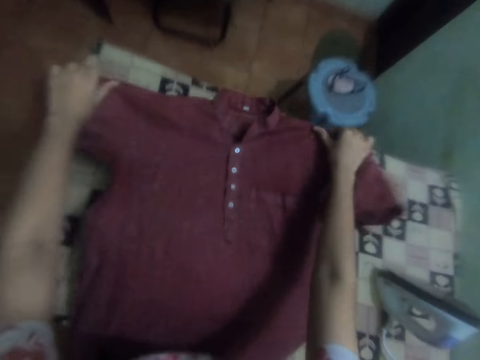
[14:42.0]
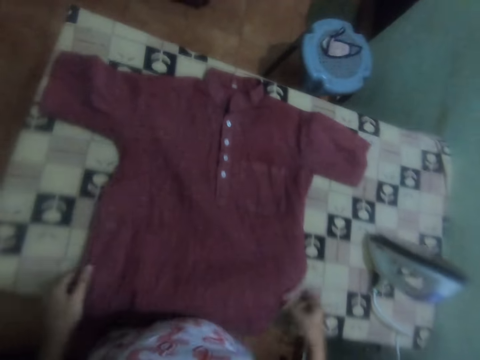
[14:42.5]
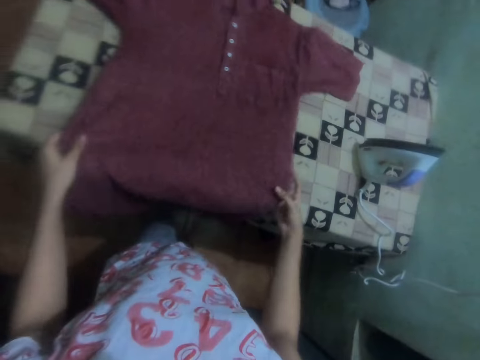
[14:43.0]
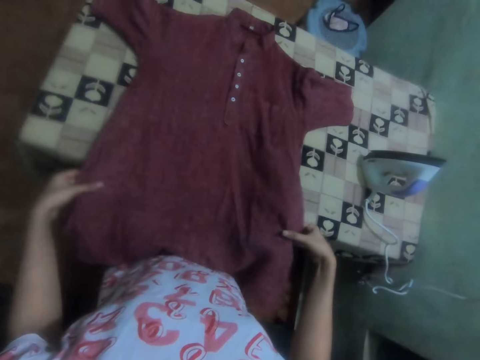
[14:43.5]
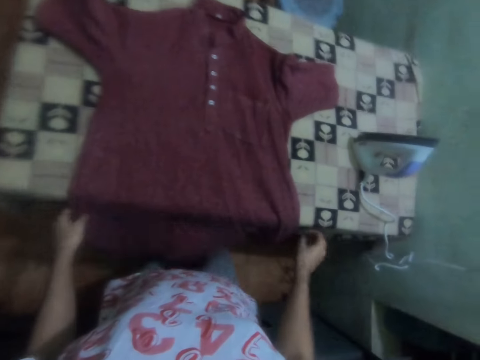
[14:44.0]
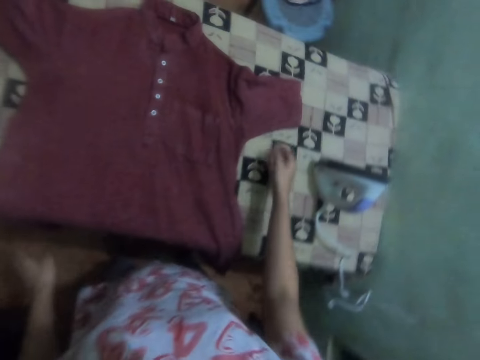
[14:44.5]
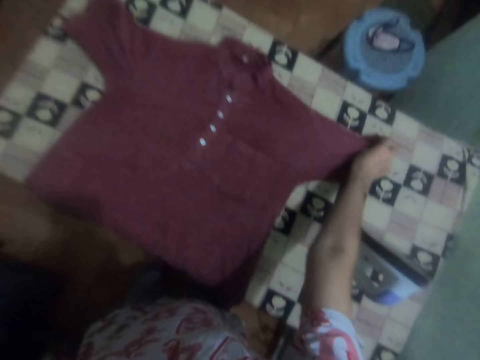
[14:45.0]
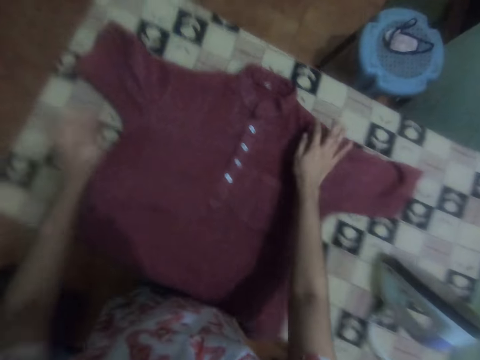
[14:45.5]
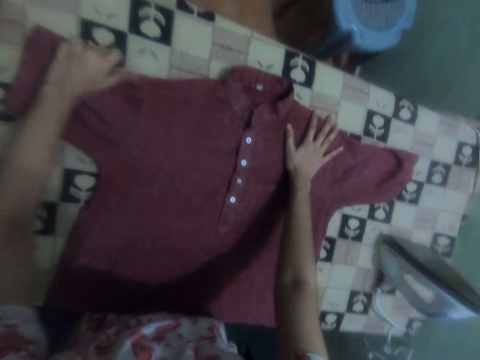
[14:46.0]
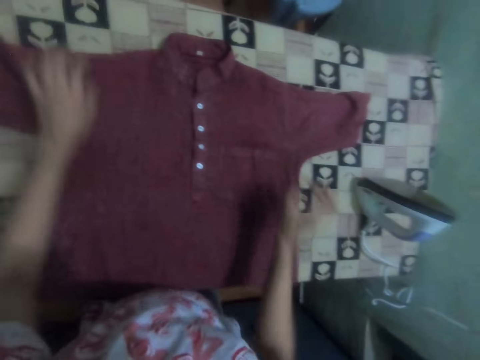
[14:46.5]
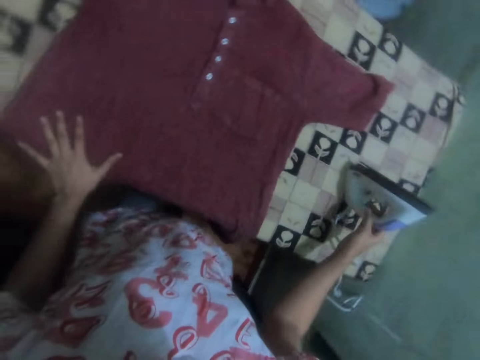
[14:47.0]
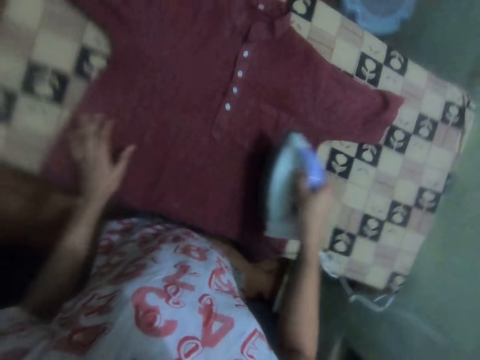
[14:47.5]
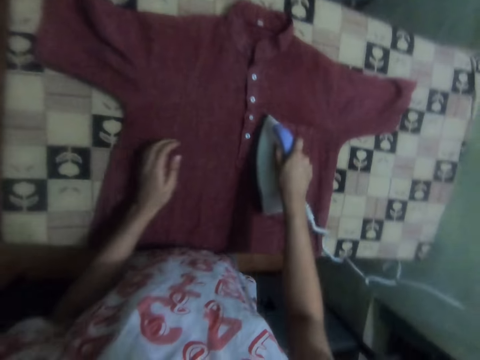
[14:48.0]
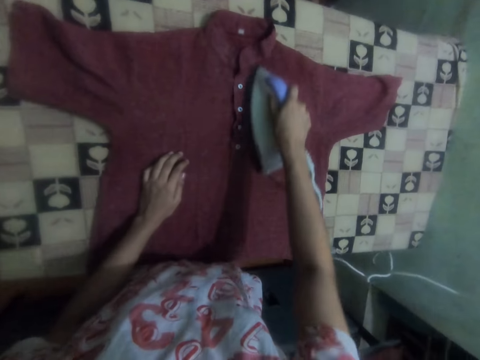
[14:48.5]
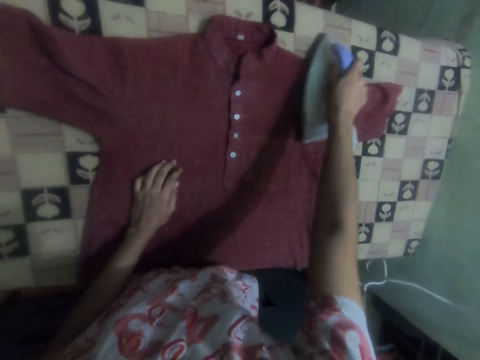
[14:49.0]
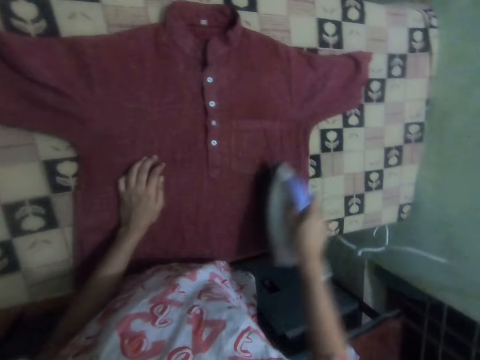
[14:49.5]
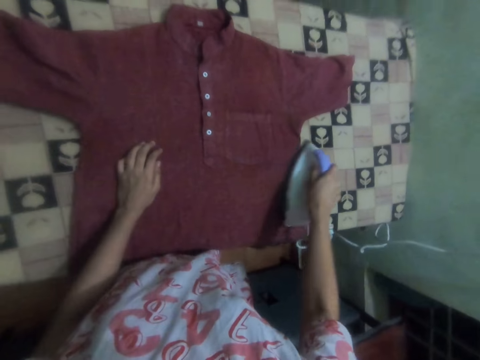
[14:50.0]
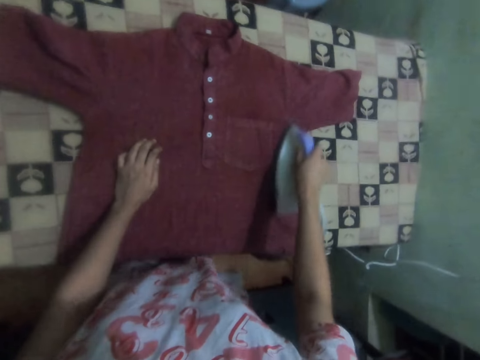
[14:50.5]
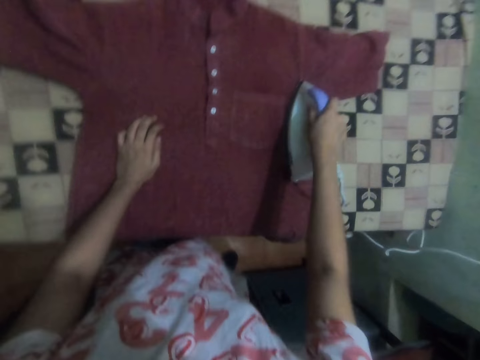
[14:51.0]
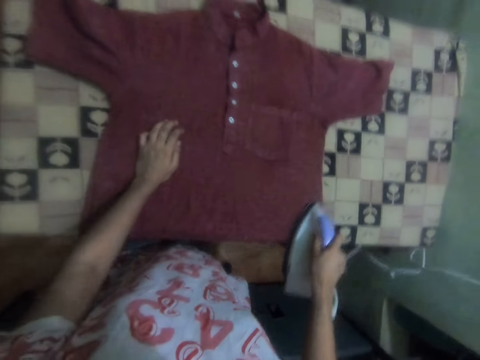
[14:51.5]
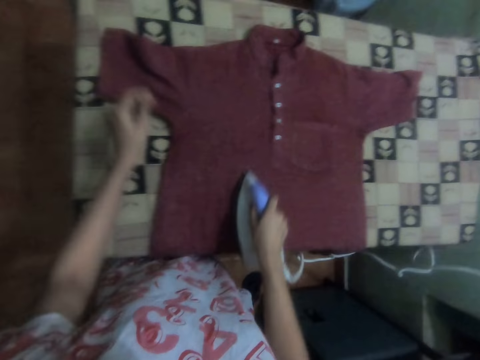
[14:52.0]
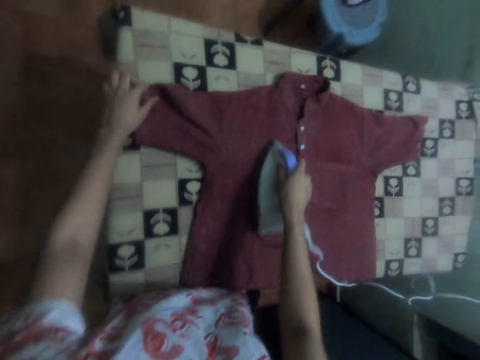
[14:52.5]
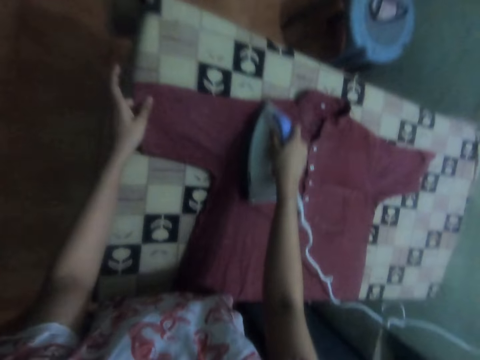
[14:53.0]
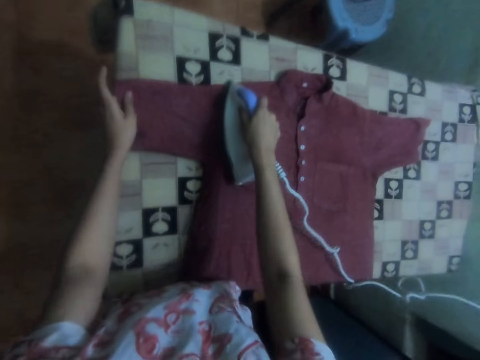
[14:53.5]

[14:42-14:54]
The camera wearer spreads the cloth or shirt on the table. They adjust the shirt. They take the iron box from the table. They iron the shirt.

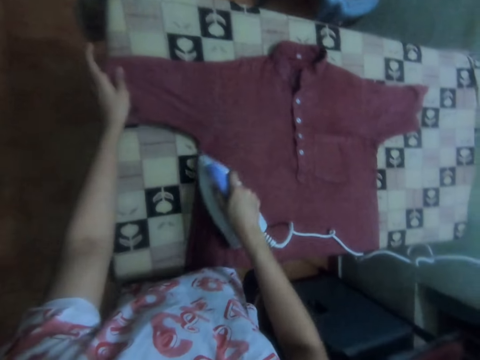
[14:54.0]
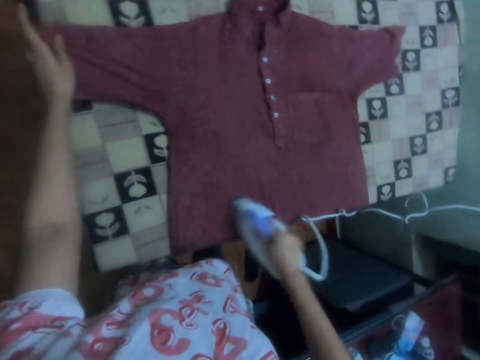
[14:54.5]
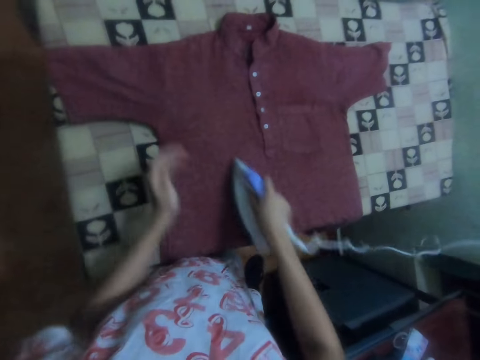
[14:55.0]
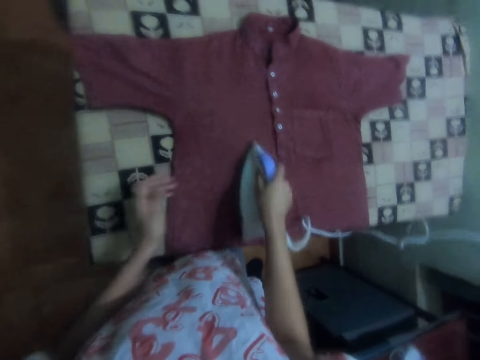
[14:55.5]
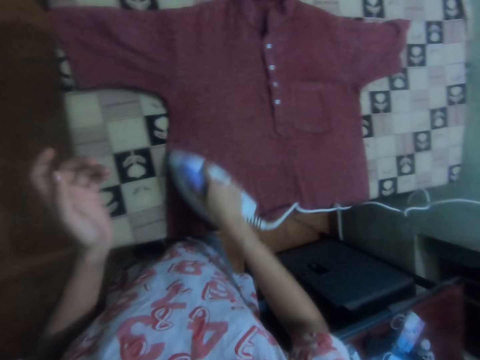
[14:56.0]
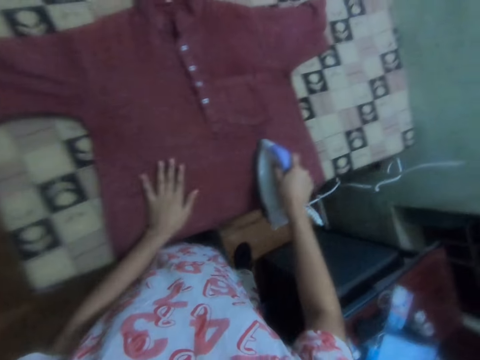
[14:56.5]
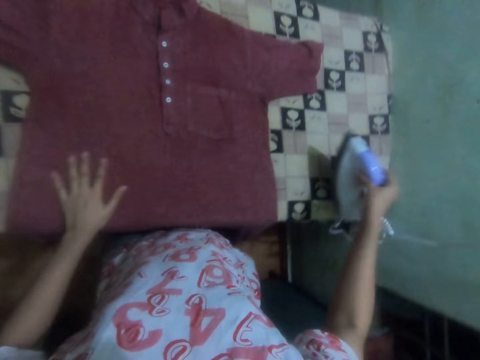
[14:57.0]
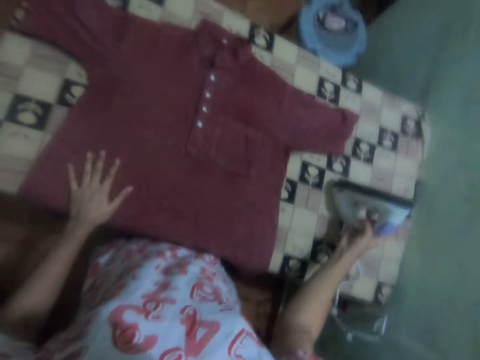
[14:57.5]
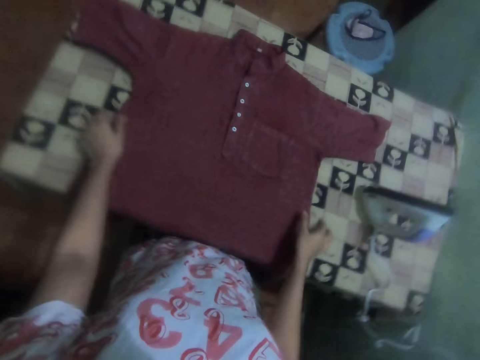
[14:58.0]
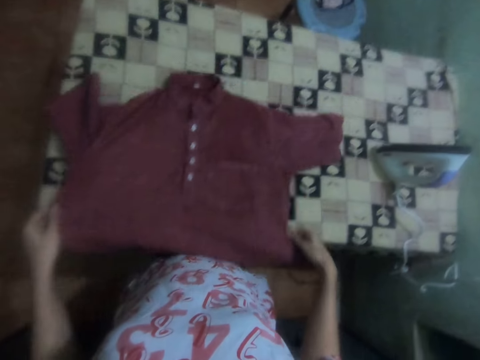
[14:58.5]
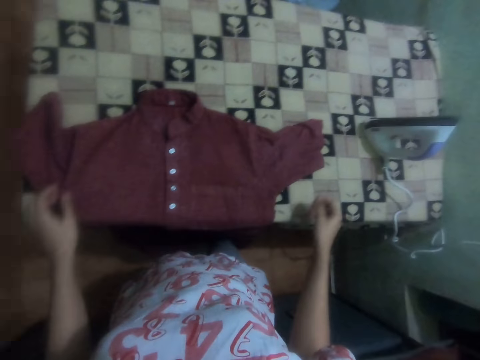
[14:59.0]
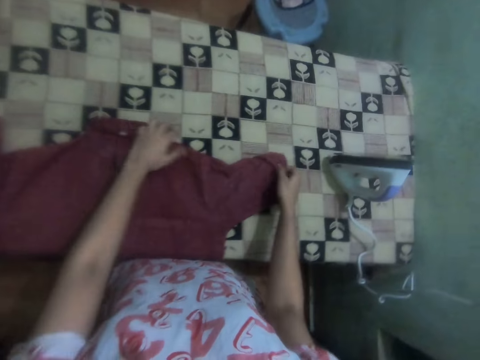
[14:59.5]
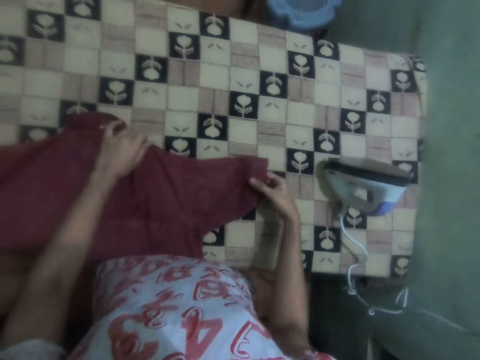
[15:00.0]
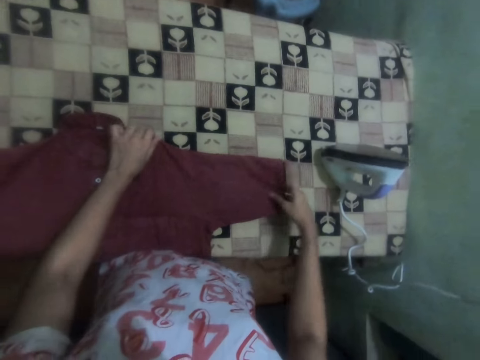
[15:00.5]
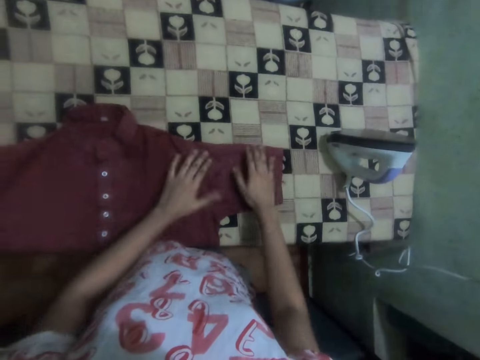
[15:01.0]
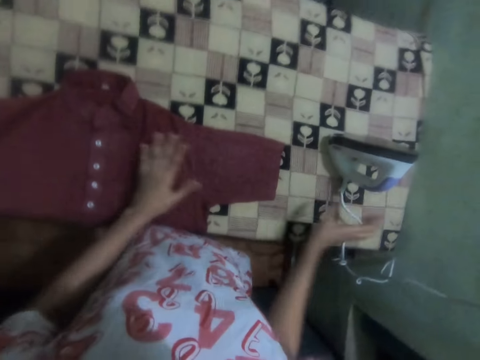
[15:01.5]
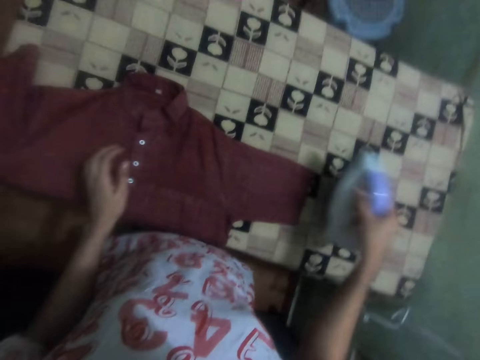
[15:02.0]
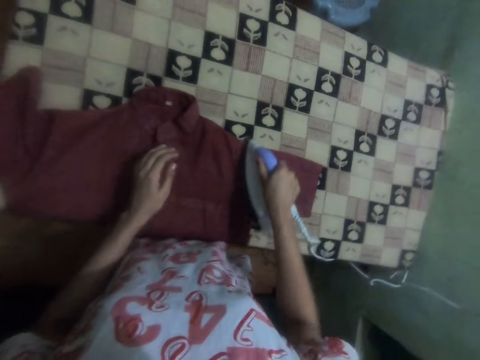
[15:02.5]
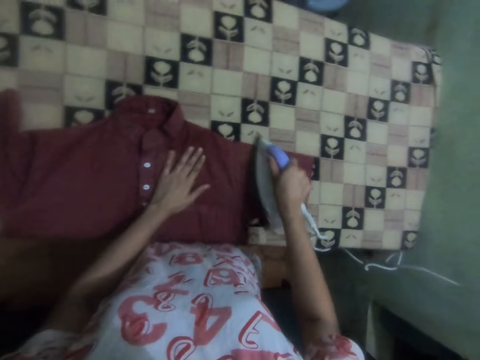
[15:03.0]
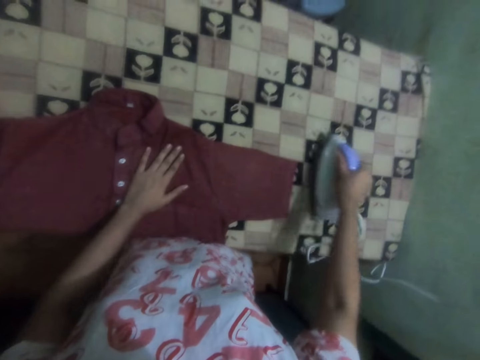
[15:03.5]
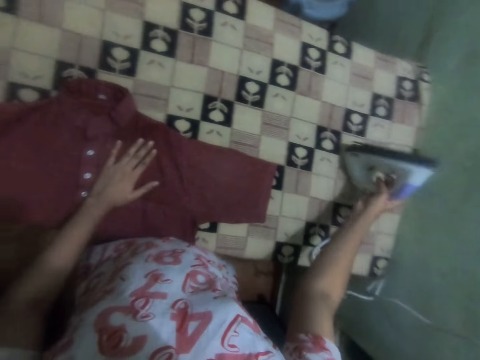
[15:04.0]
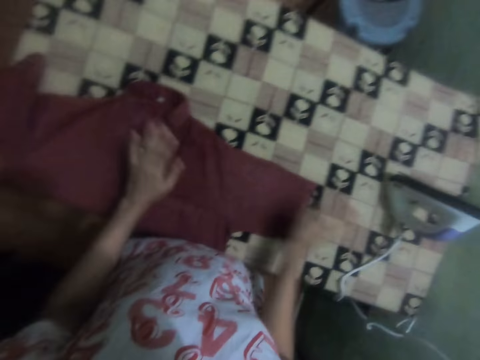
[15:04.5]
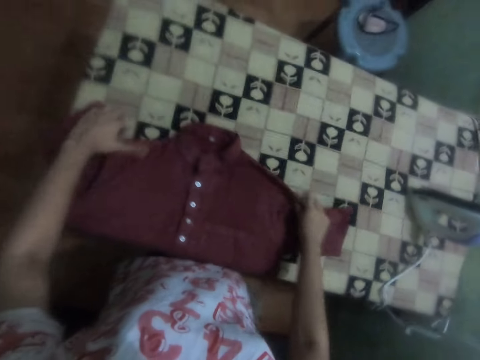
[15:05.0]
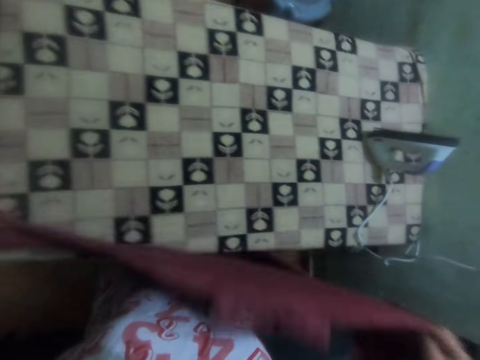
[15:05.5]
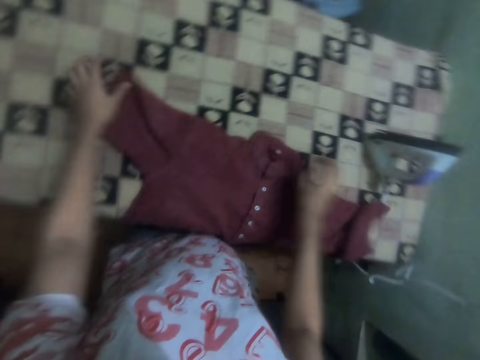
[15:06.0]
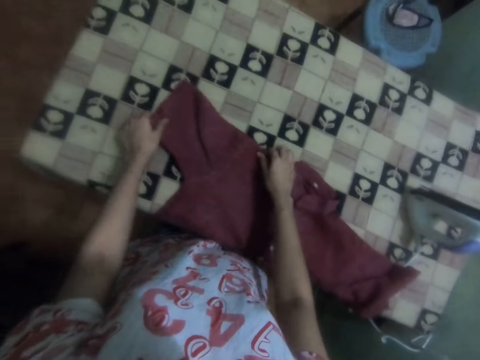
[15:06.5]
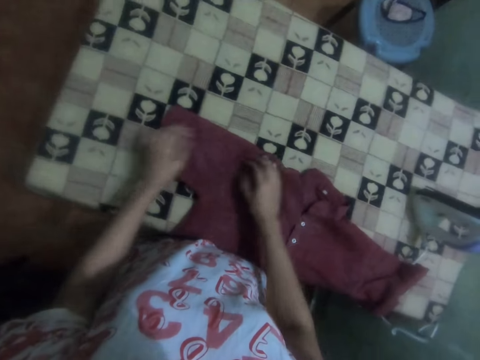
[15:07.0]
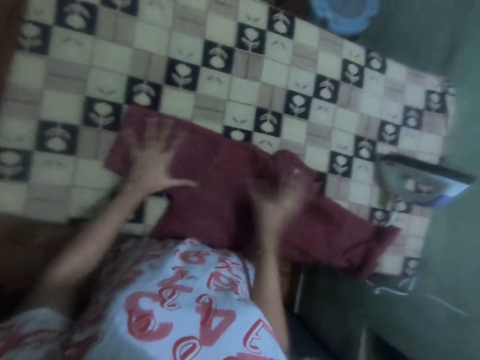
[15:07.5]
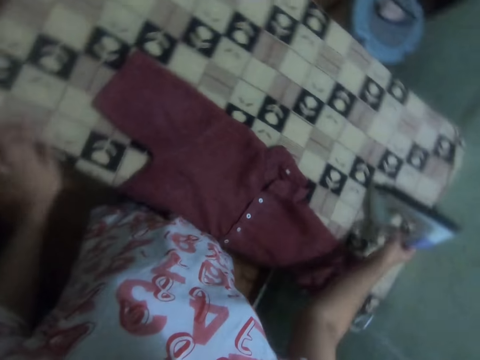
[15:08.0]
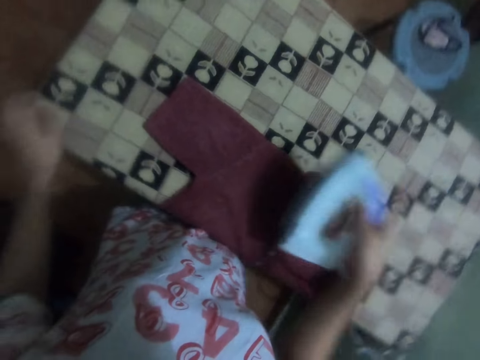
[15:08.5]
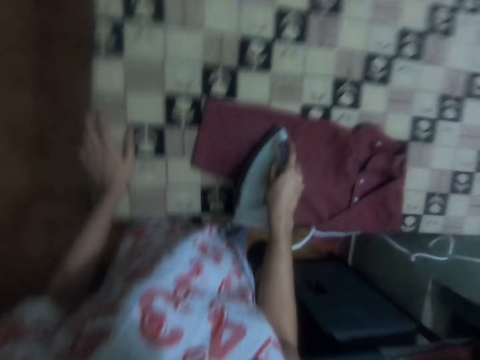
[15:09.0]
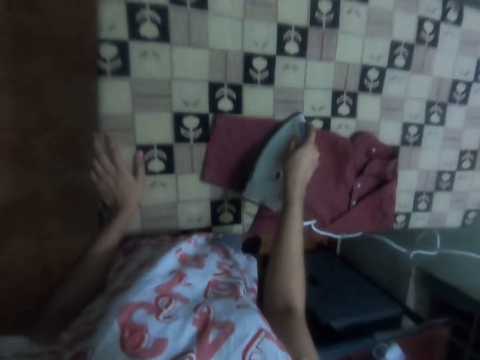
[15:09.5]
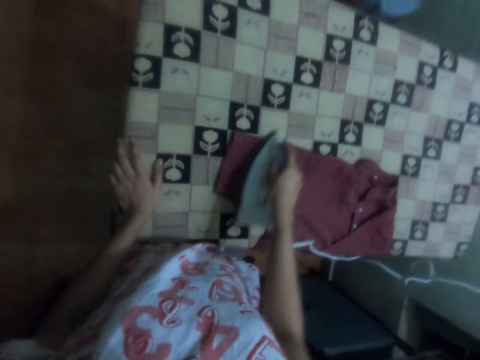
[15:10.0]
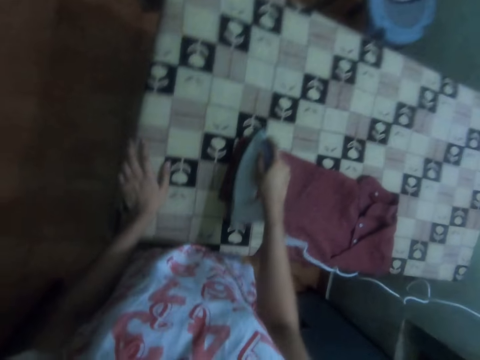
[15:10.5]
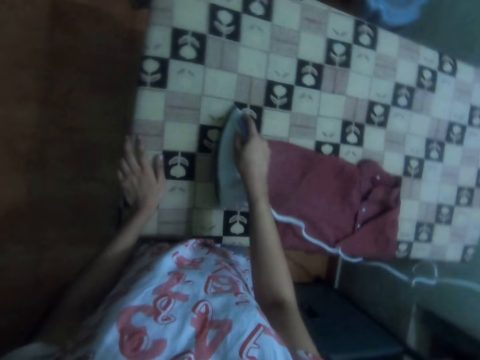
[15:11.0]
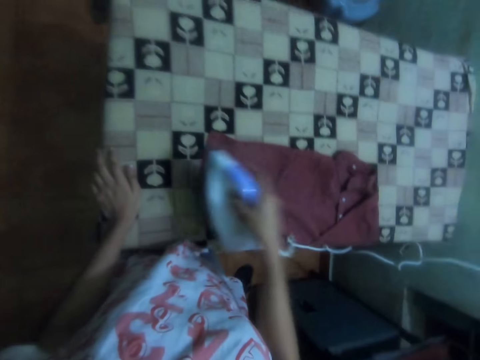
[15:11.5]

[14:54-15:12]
The camera wearer puts the iron box on the table. They move a shirt on the table. They pull the shirt. They adjust the shirt. They pick the iron box. They iron the shirt. They put the iron box on the table. They move the shirt. They iron the shirt. They pick the iron box. They iron the shirt again.
